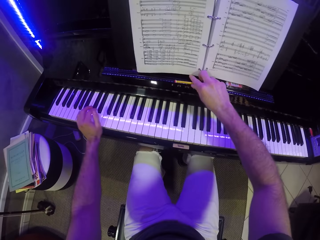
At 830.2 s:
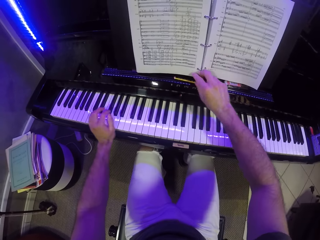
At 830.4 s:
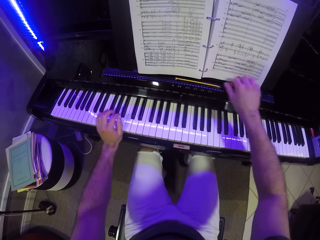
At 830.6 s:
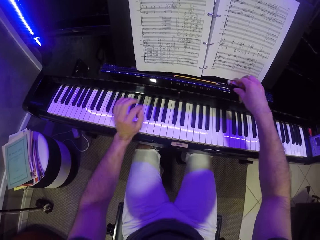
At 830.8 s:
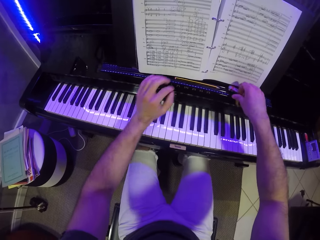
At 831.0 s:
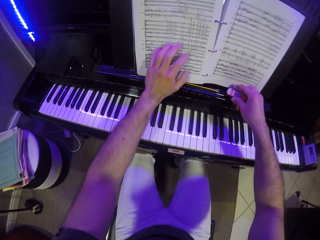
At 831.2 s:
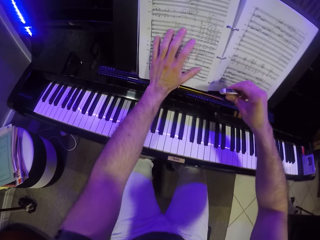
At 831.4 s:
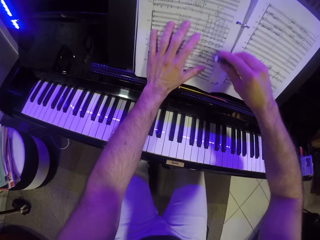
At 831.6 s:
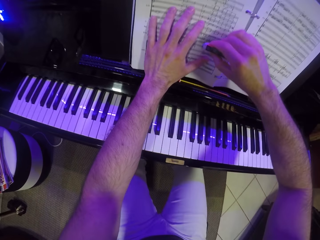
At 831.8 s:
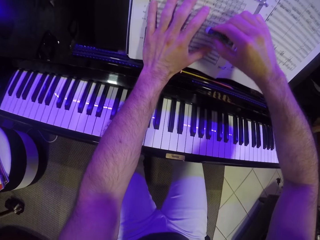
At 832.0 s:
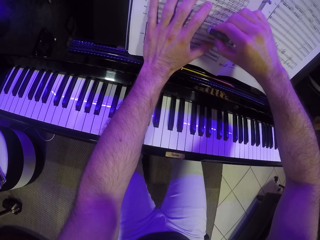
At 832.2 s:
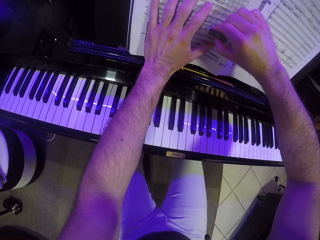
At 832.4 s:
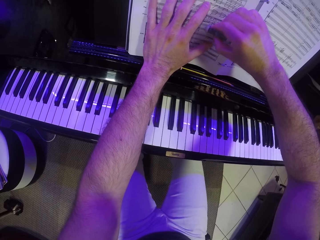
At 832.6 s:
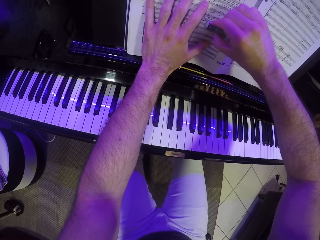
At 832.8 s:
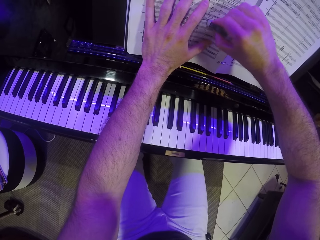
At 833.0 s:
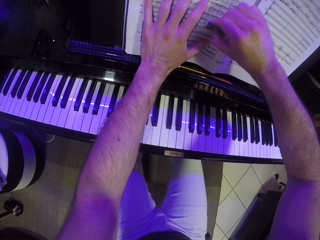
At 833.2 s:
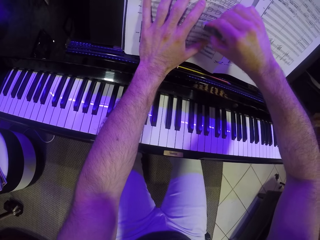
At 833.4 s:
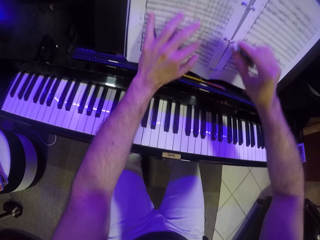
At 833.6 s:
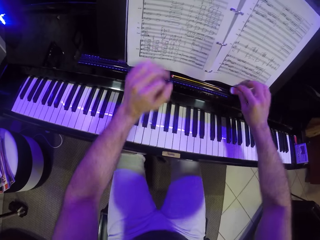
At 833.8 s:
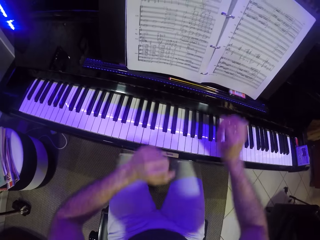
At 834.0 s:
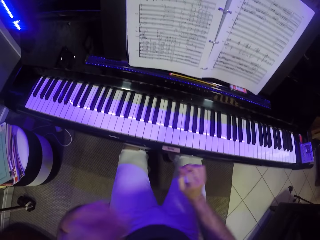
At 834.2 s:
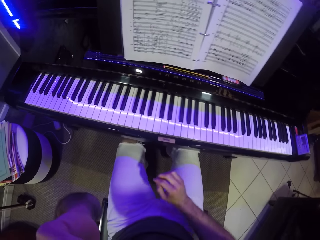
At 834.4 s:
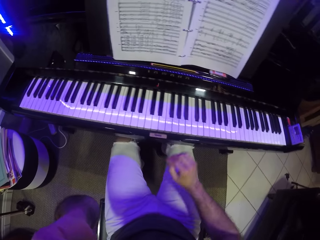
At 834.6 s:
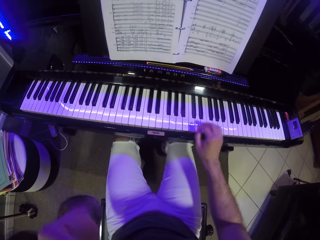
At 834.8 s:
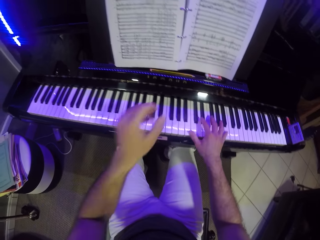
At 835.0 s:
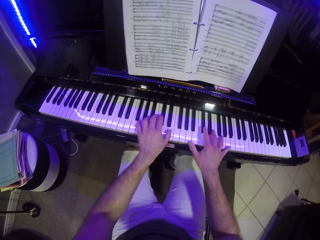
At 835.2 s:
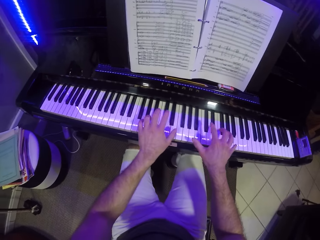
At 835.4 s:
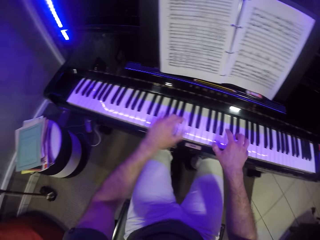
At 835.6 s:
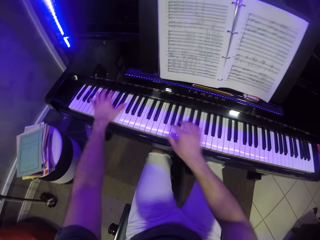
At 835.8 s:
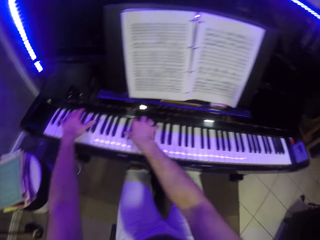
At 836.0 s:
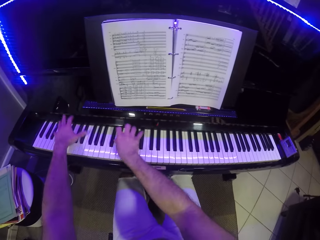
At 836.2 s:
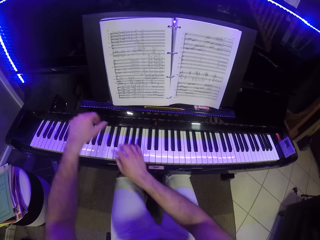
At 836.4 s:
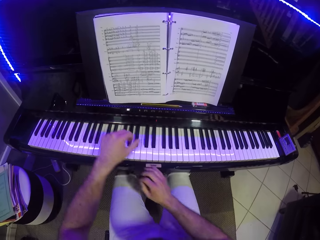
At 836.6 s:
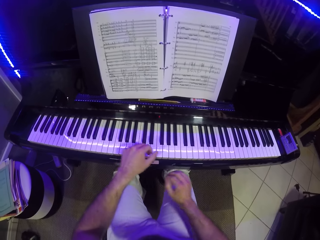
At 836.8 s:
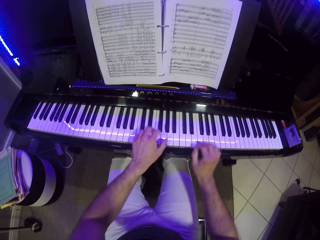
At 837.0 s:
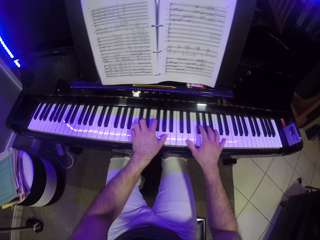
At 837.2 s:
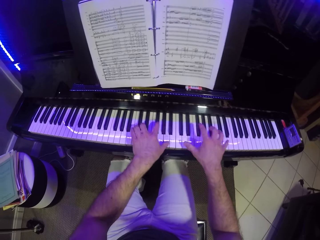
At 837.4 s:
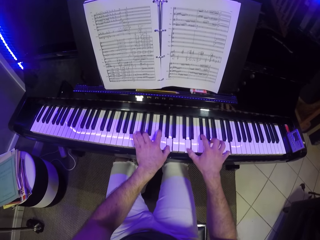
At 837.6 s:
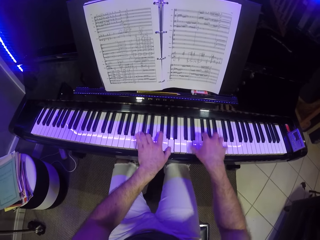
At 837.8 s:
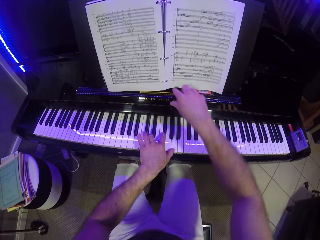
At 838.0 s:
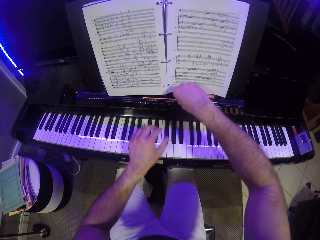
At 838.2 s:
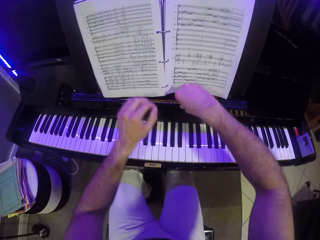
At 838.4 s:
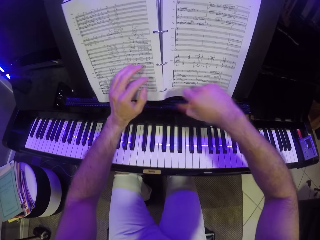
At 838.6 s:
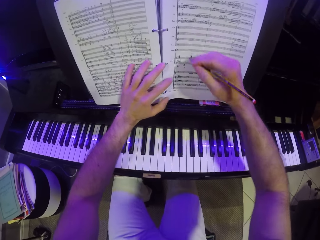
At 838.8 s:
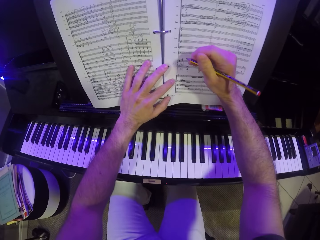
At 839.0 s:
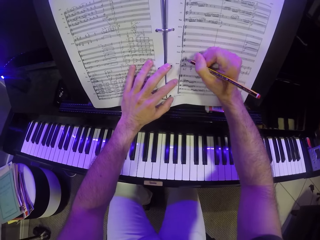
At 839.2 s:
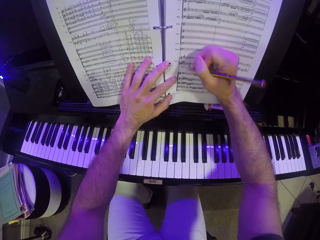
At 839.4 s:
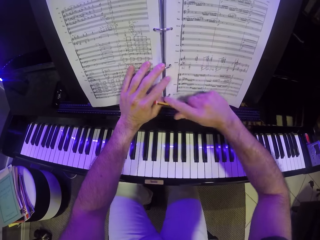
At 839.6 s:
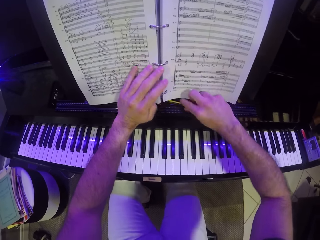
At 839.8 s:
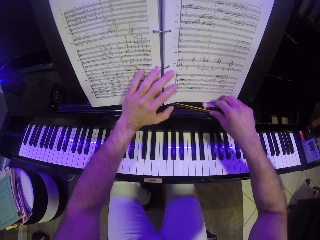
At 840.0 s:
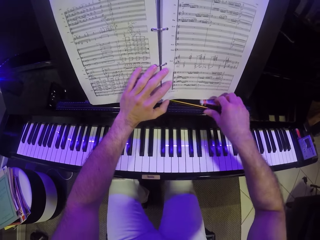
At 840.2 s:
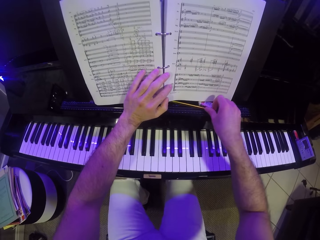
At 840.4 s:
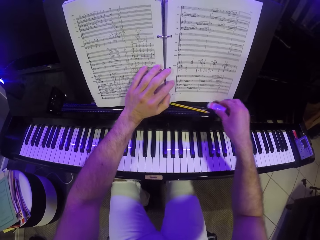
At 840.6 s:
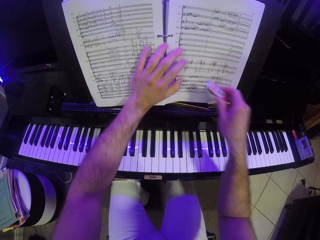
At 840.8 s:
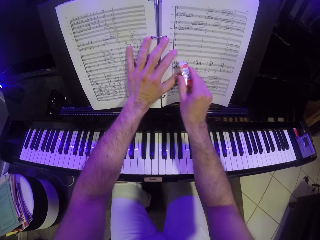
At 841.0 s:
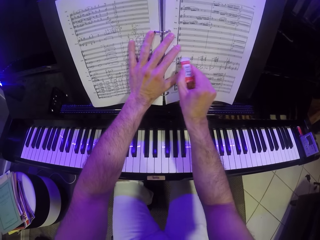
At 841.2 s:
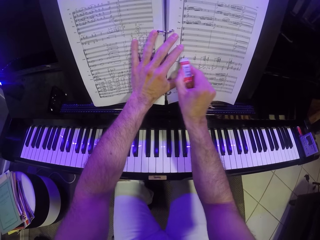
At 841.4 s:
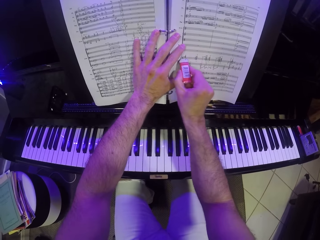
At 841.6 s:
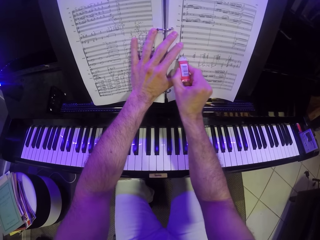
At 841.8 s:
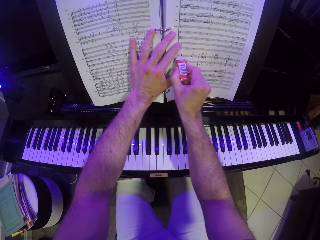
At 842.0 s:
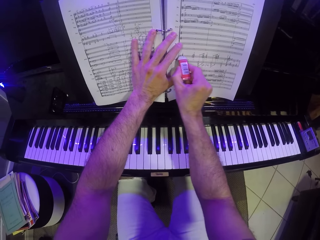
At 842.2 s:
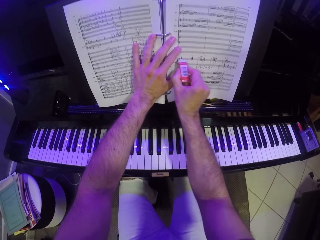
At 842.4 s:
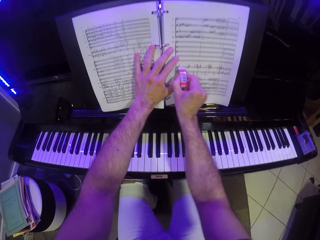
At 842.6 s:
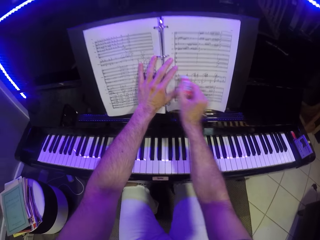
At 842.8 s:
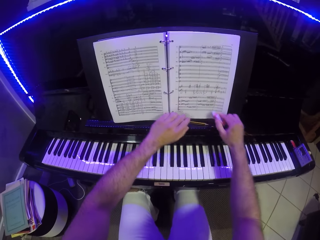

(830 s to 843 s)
The camera wearer drops the pencil on the piano book holder with his right hand. He picks up an eraser from the piano book holder with his right hand. He holds the piano book with his left hand. He cleans the write-up on the piano book with the eraser in his right hand. He drops the eraser on the piano book holder with his right hand. He plays the piano with both hands. He picks up the pencil from the piano book holder with his right hand. He holds the piano book with his left hand. He writes on the piano book with the pencil in his right hand. He drops the pencil on the piano book holder with his right hand. He picks up the eraser from the piano book holder with his right hand. He cleans the write-up on the piano book with the eraser in his right hand.

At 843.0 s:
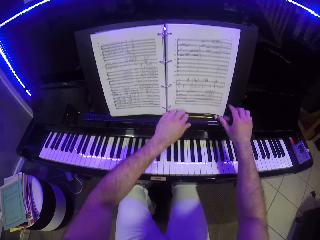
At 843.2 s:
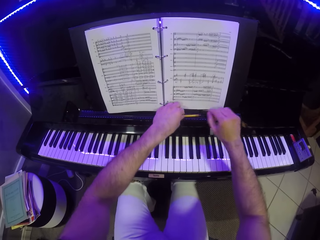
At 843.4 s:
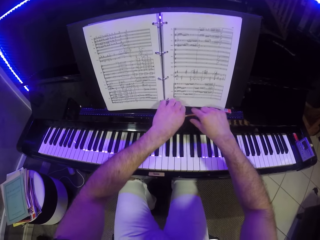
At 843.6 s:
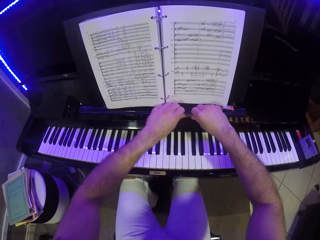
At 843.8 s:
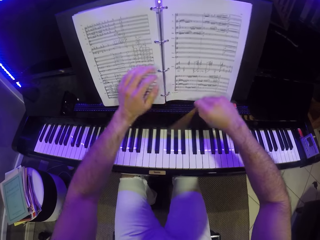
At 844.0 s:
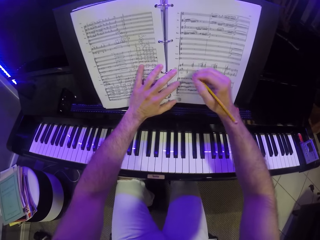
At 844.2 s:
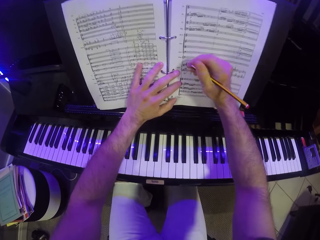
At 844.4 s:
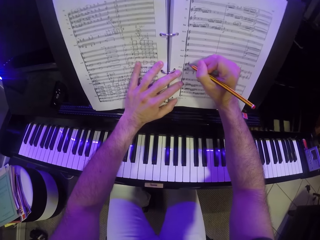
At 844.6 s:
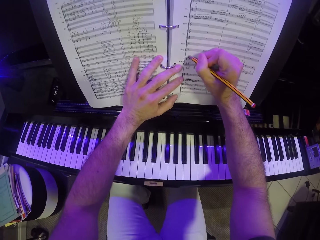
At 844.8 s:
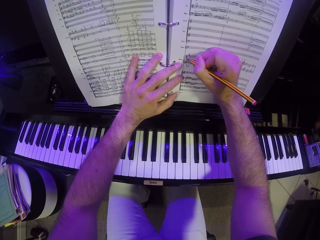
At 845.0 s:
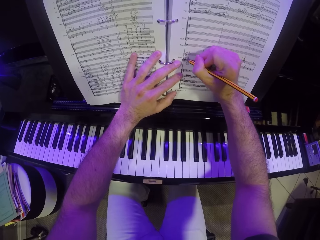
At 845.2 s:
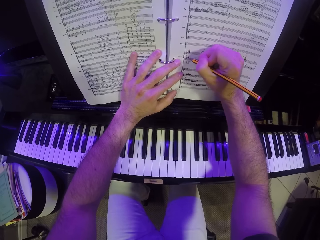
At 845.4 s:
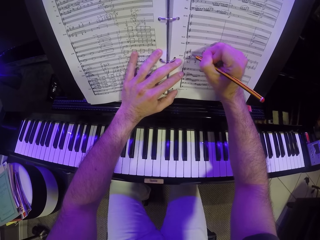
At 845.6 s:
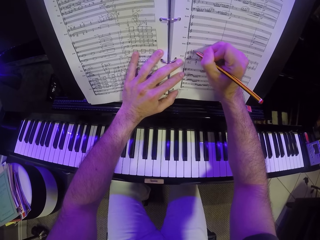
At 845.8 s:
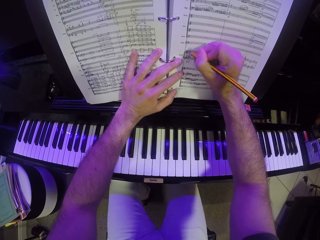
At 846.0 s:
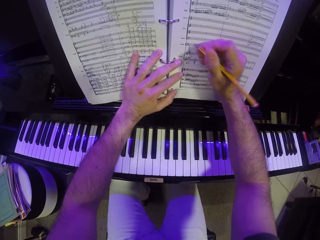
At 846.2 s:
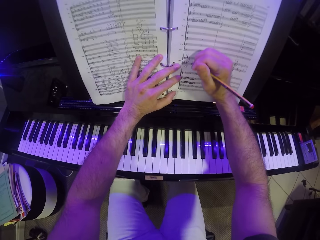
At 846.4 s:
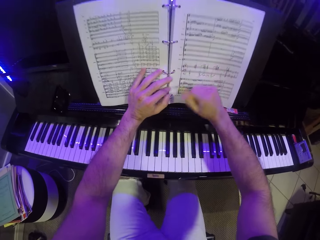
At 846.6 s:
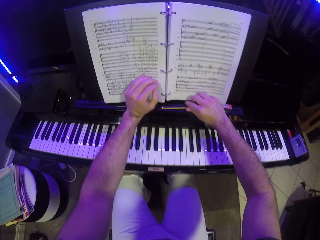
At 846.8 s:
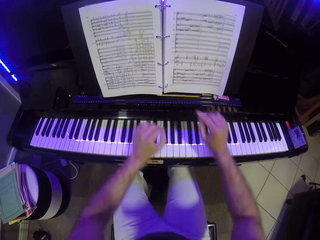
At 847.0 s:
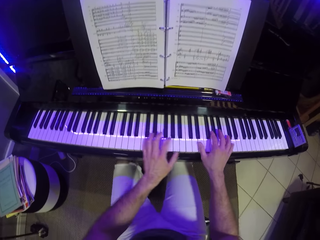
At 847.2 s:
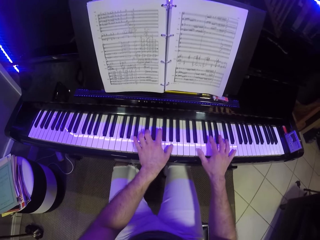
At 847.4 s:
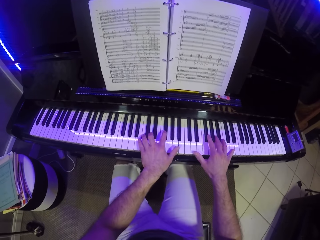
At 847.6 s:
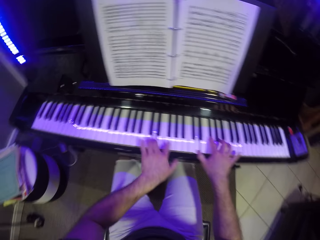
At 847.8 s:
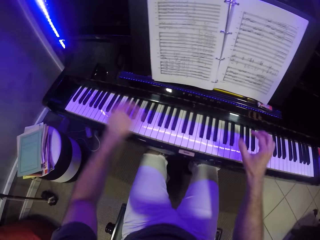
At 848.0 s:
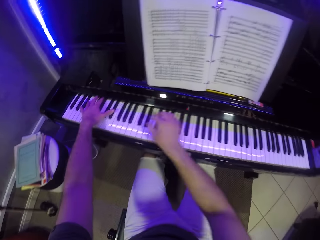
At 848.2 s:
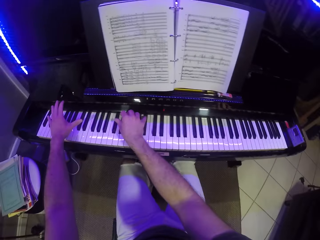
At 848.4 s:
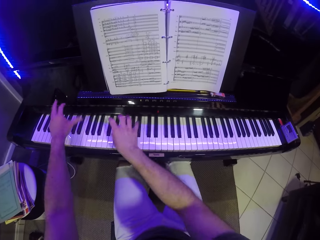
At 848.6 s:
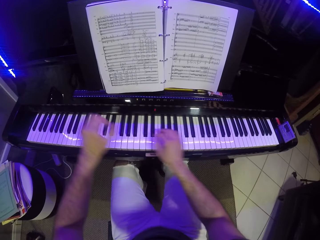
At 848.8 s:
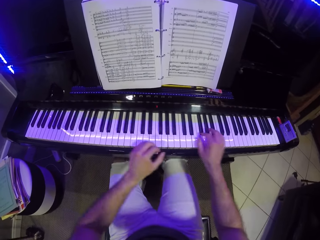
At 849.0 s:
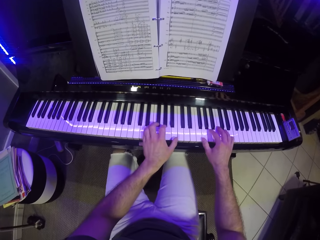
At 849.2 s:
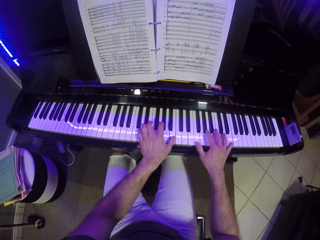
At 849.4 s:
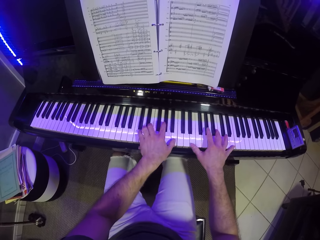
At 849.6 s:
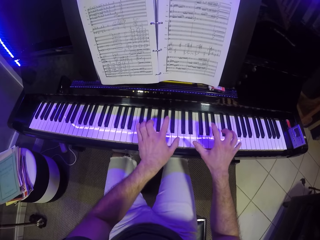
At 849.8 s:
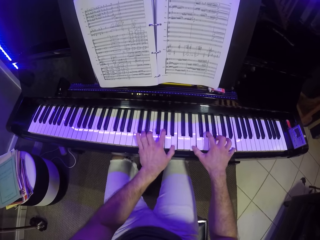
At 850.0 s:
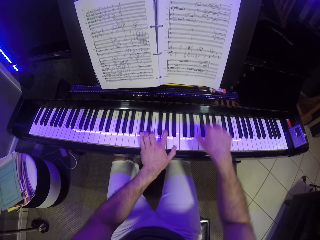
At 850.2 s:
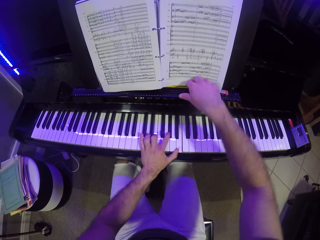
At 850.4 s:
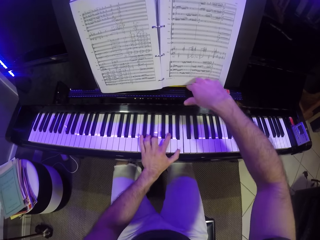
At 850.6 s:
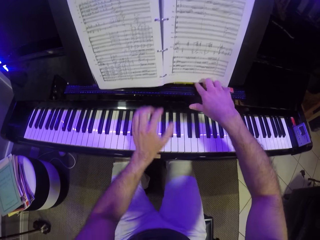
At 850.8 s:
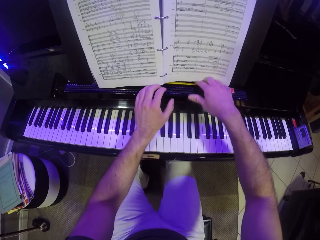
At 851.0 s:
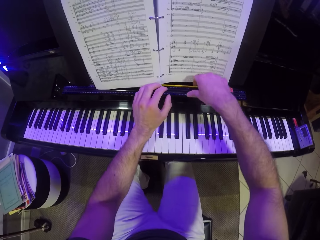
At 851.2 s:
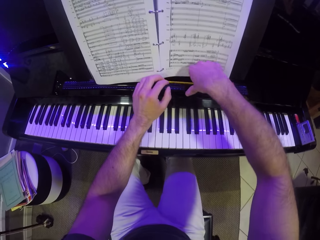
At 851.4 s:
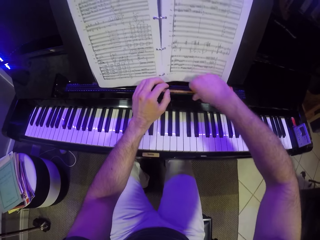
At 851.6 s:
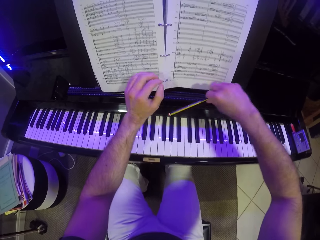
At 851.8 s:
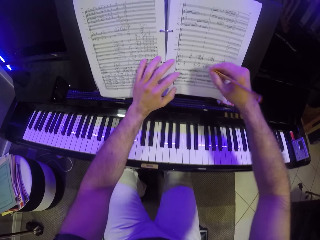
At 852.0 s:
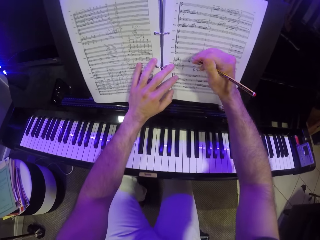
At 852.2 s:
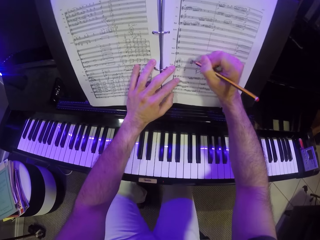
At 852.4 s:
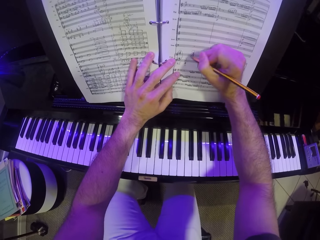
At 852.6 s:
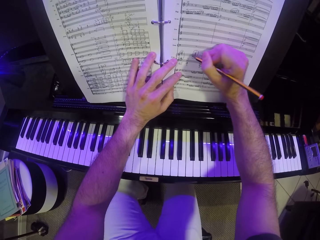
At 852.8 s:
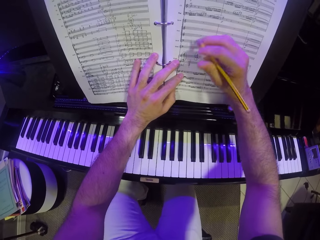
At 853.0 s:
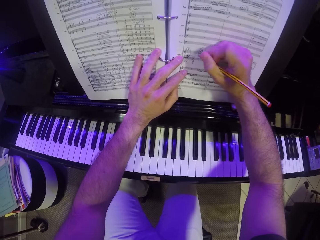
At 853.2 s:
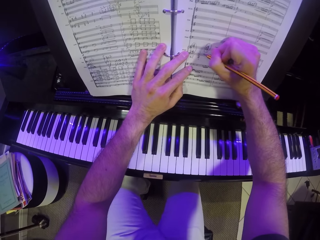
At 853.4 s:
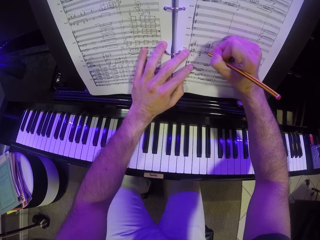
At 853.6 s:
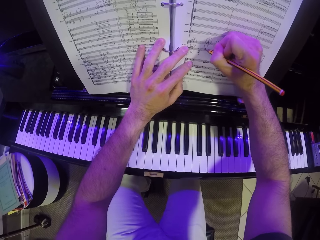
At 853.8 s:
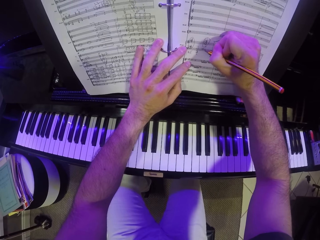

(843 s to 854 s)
The camera wearer drops the eraser on the piano book holder with his right hand. He picks up the pencil from the piano book holder with his right hand. He writes on the piano book with the pencil in his right hand. He drops the pencil on the piano book holder with his right hand. He plays the piano with both hands. He picks up the pencil from the piano book holder with his right hand. He holds the piano book with his left hand. He writes on the piano book with the pencil in his right hand.
